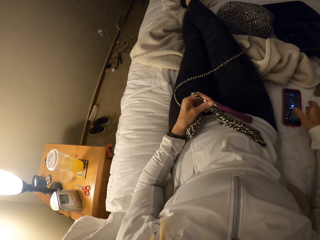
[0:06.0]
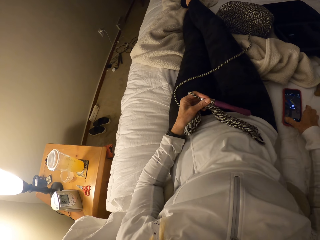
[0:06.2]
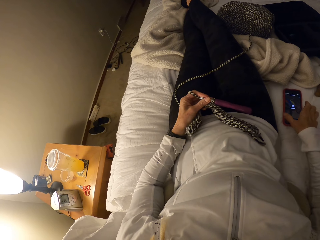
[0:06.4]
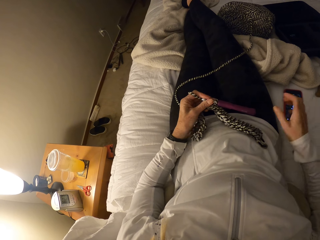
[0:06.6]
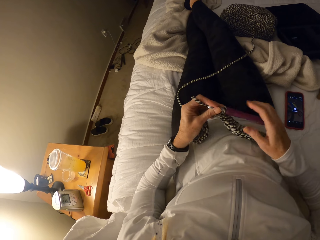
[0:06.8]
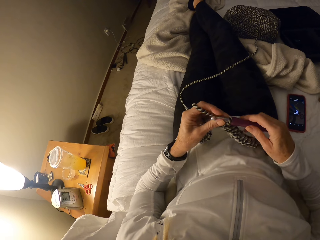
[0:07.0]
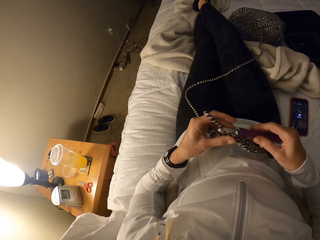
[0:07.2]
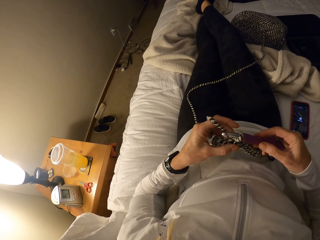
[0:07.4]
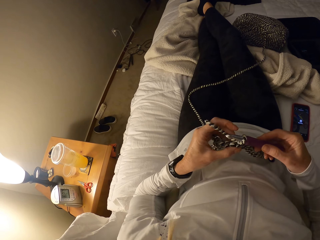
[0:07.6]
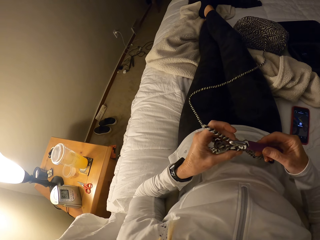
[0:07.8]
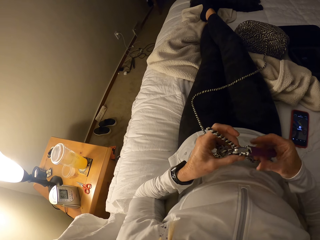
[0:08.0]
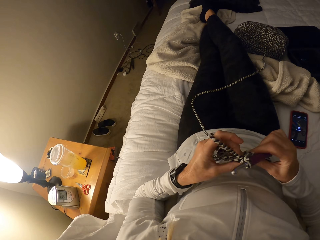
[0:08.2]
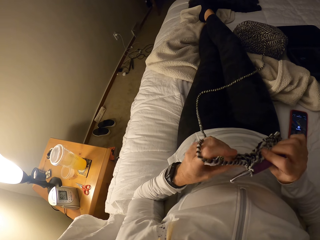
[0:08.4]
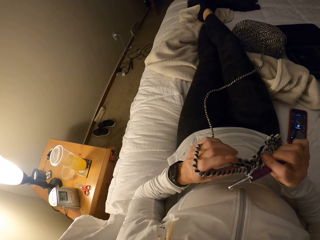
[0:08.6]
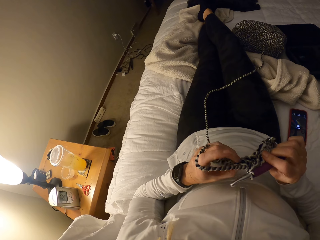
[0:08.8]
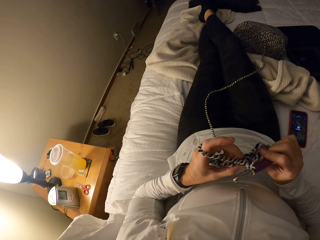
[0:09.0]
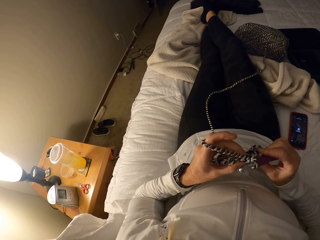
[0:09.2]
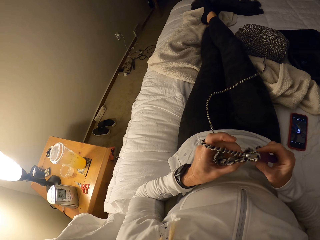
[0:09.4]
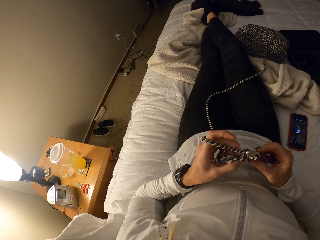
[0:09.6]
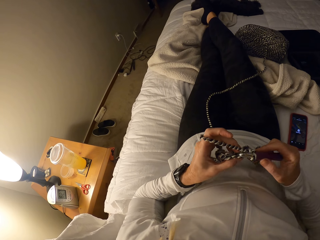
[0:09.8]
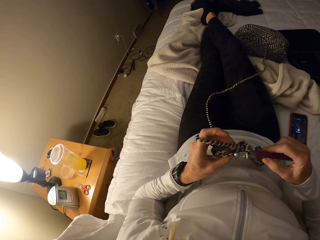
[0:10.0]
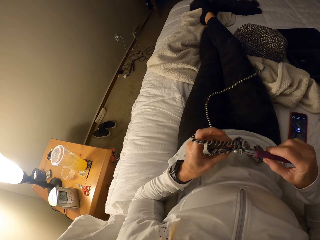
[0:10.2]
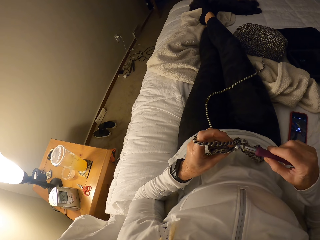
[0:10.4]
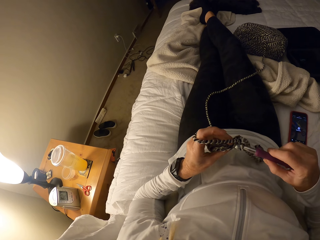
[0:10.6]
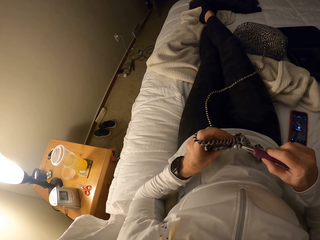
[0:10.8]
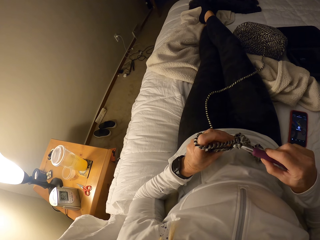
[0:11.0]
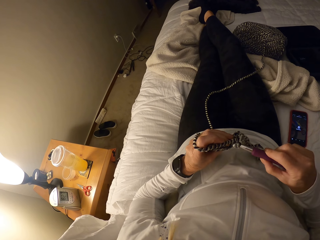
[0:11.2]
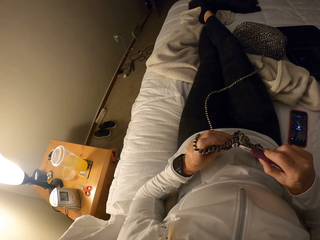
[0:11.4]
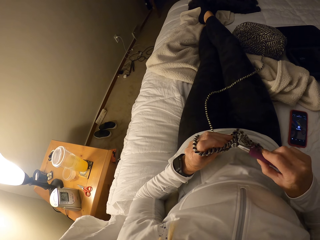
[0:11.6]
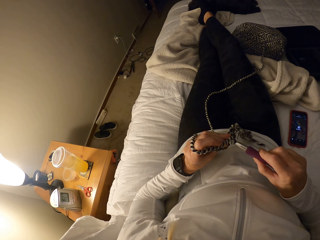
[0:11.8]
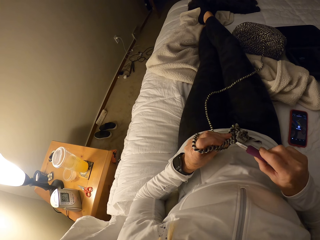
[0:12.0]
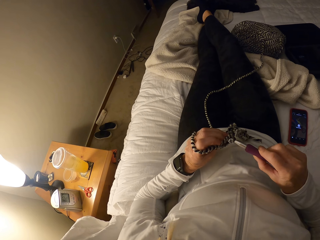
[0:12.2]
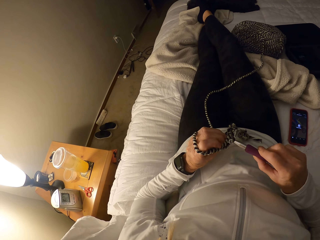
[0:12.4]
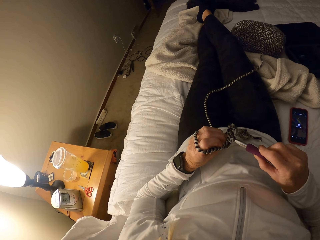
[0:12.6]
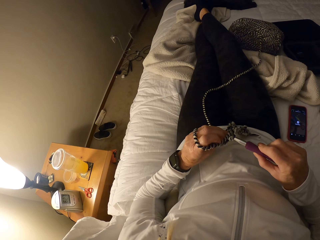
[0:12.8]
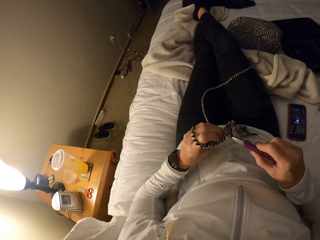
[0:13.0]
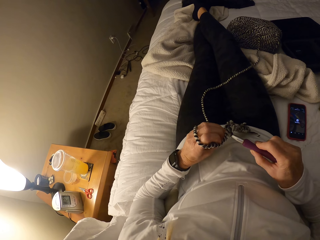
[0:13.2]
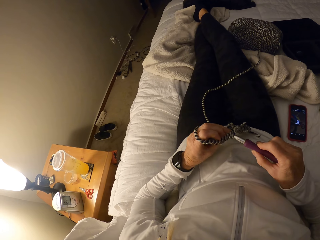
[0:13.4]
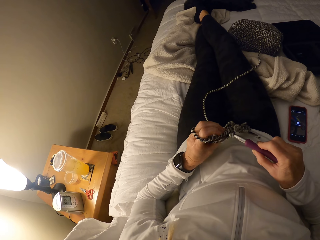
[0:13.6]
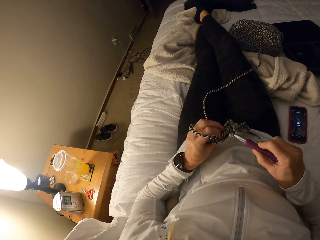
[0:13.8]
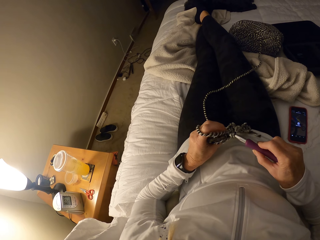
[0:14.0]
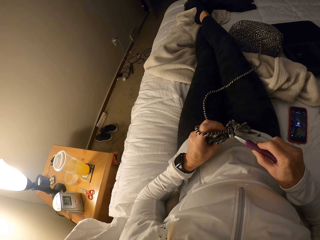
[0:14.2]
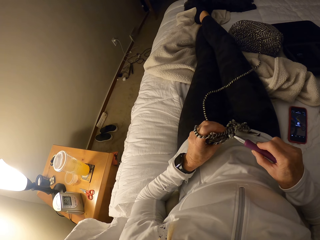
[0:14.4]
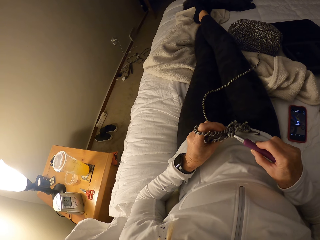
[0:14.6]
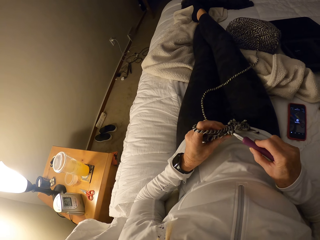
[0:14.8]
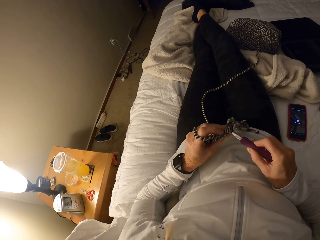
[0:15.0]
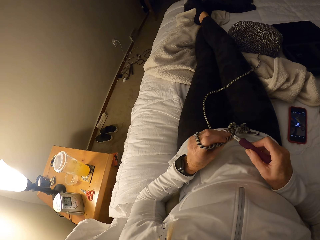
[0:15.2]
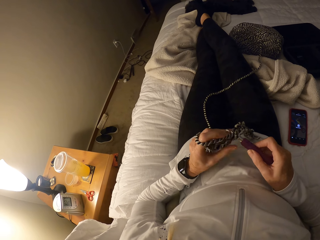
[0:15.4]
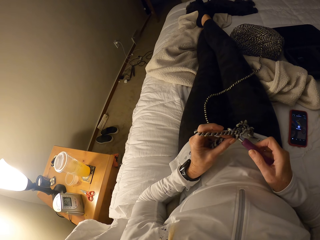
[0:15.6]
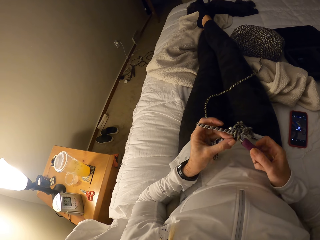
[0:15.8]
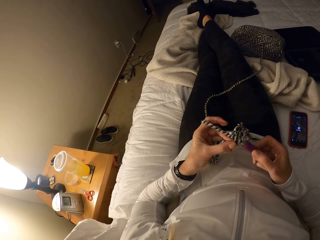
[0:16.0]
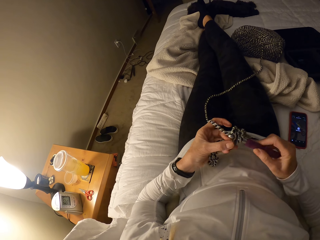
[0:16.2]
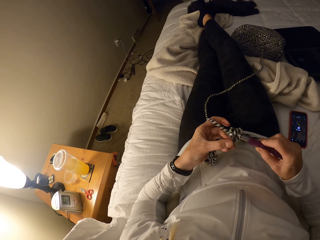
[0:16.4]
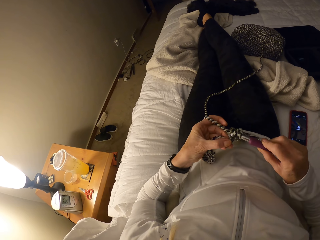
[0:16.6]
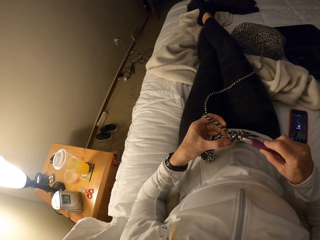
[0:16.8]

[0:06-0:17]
The camera wearer reaches toward the phone. She touches the phone on her right side. She holds the crochet hook. She crochets a fabric.

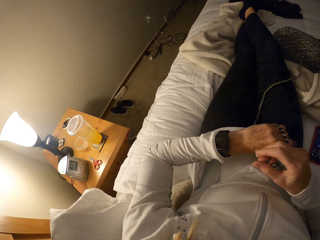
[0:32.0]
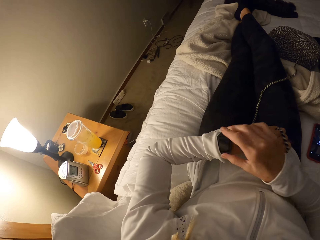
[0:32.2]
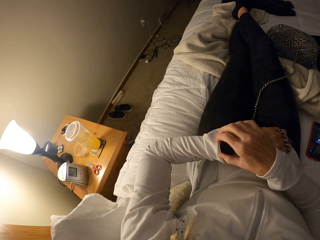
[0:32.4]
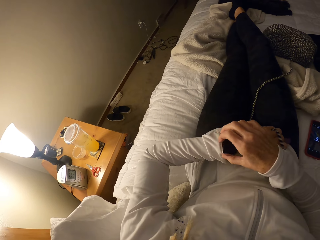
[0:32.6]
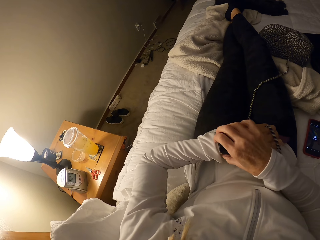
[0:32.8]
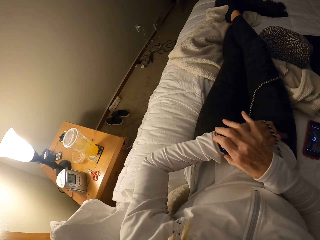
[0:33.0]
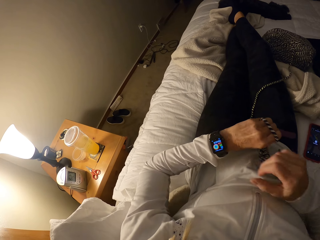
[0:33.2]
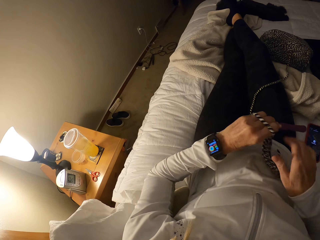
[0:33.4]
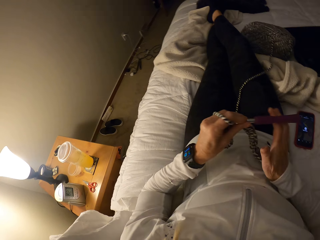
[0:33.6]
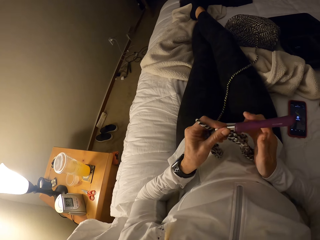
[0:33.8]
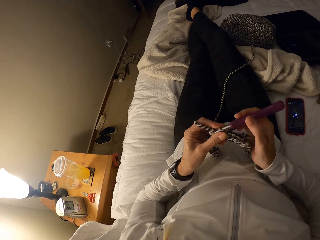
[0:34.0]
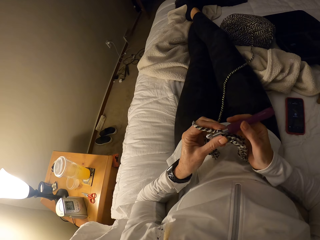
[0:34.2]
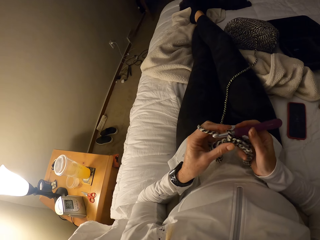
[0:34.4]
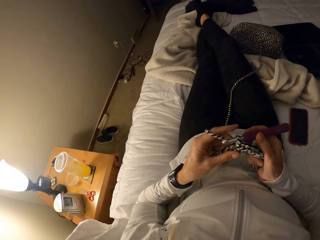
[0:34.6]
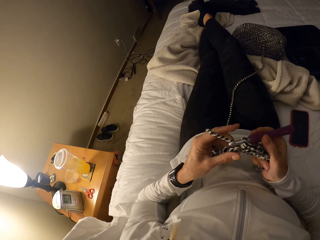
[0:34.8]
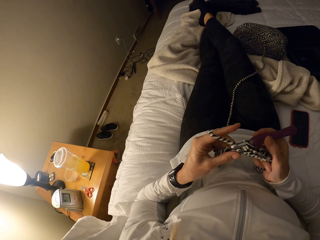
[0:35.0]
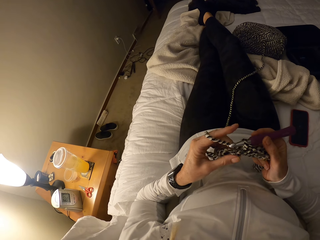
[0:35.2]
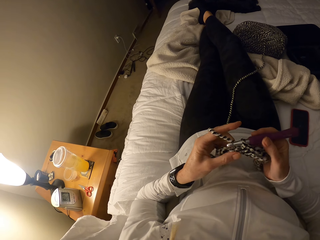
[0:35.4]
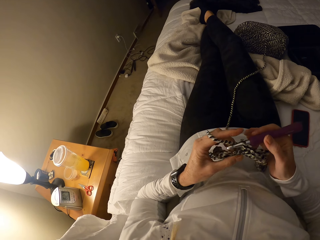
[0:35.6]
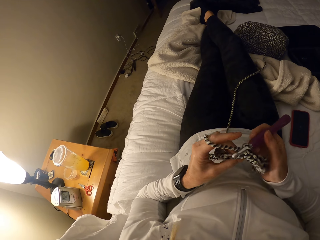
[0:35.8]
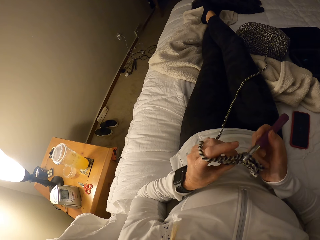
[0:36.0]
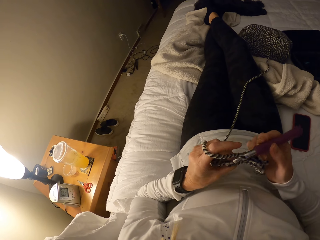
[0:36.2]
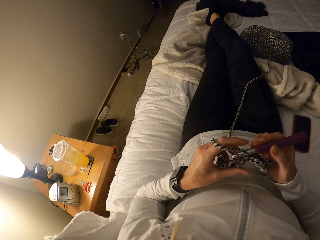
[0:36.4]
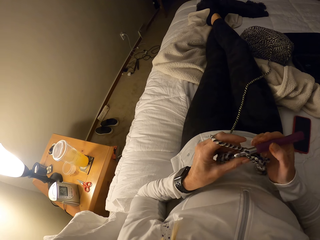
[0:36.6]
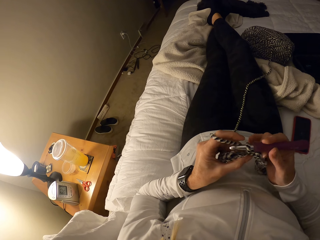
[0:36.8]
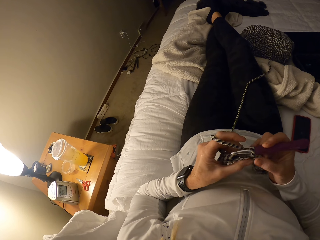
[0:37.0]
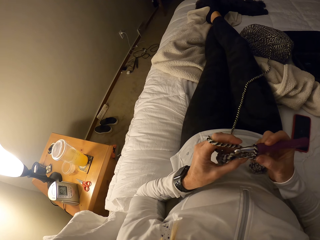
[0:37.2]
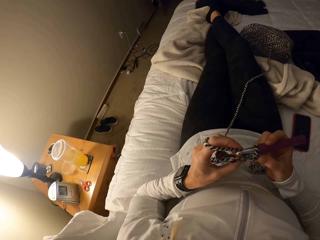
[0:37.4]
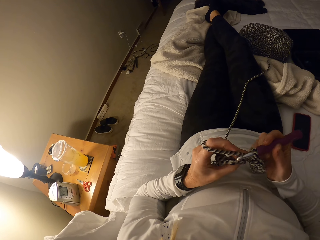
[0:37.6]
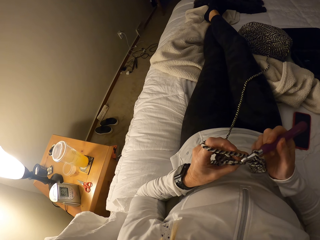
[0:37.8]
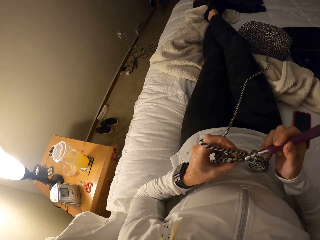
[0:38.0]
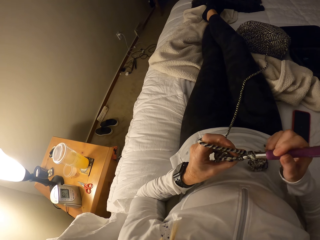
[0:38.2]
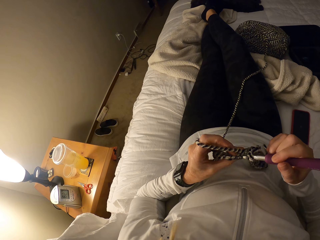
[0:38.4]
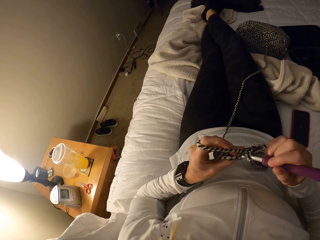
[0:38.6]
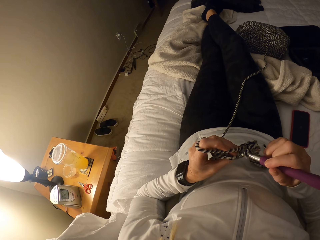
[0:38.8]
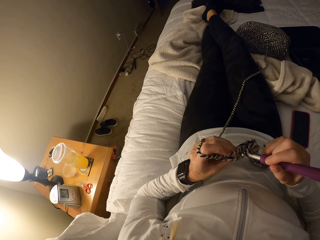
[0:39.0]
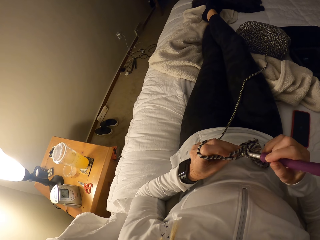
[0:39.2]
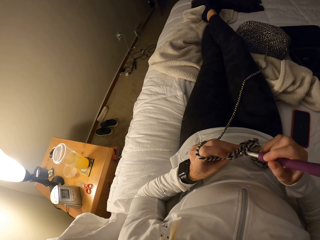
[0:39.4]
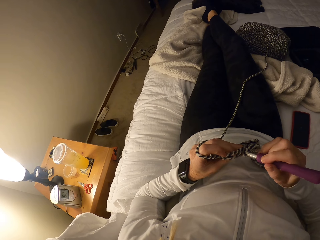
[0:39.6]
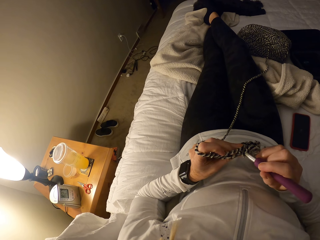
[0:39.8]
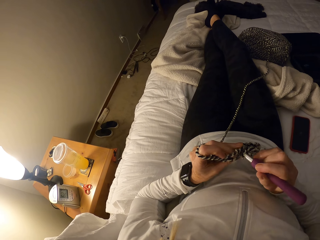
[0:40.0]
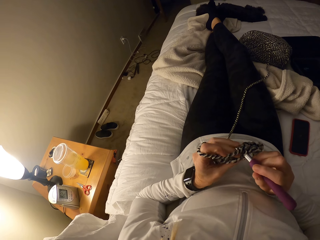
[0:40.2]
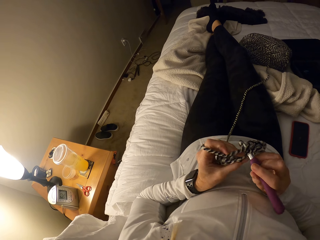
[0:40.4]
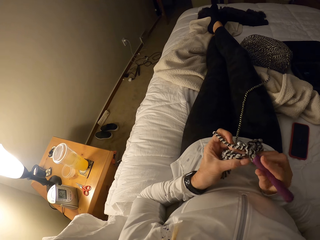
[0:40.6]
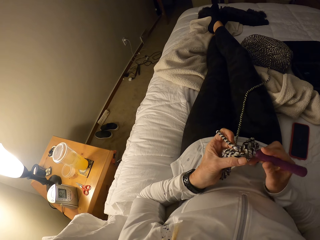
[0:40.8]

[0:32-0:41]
The camera wearer lights the watch on his left wrist. He holds the crochet hook. He continues crocheting.

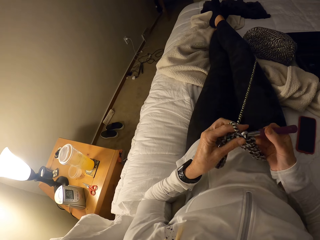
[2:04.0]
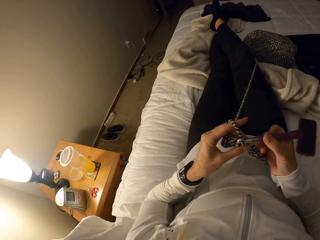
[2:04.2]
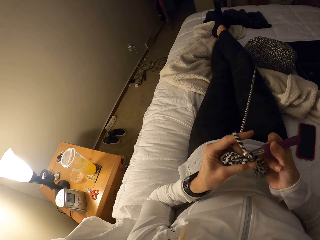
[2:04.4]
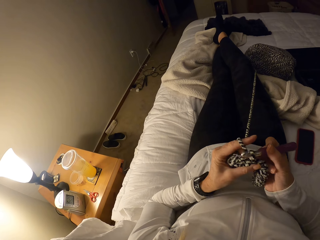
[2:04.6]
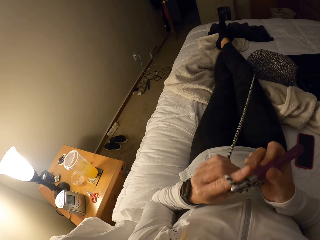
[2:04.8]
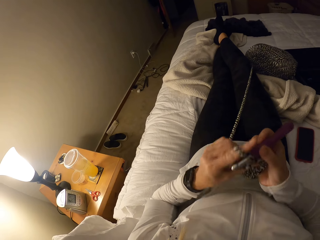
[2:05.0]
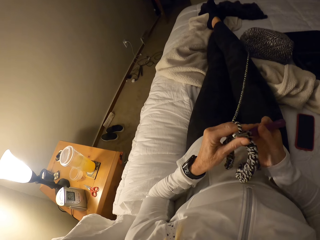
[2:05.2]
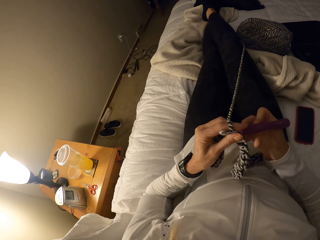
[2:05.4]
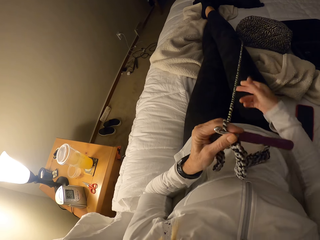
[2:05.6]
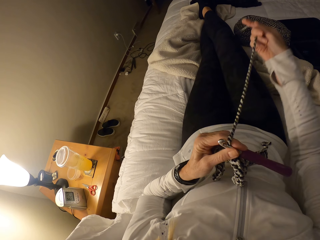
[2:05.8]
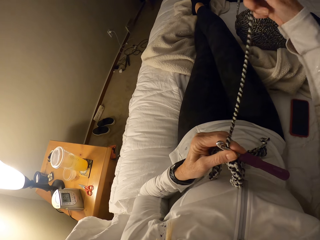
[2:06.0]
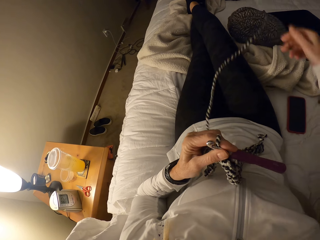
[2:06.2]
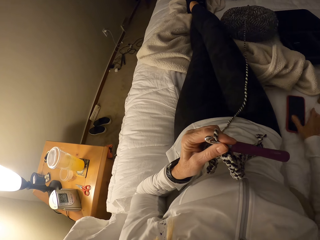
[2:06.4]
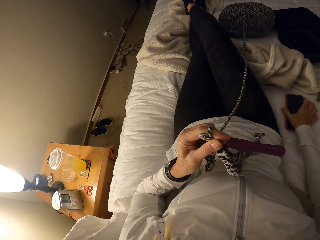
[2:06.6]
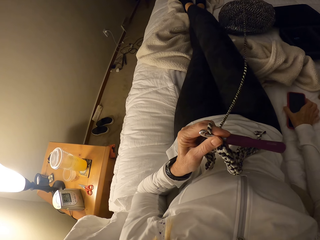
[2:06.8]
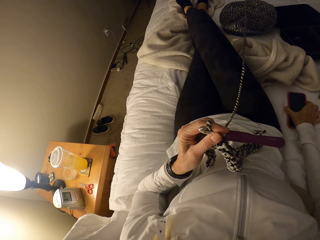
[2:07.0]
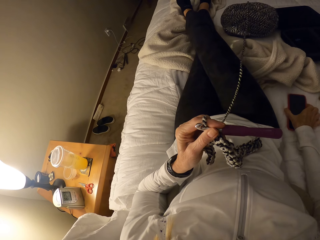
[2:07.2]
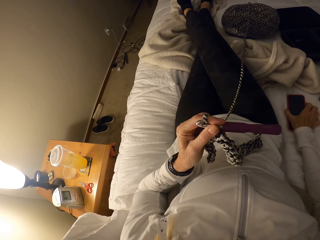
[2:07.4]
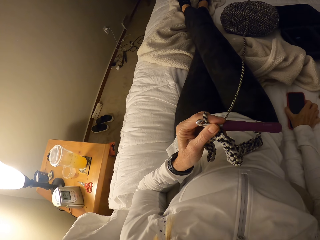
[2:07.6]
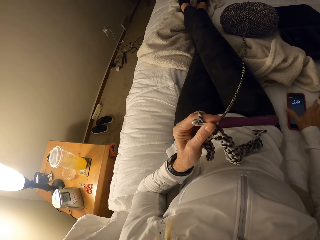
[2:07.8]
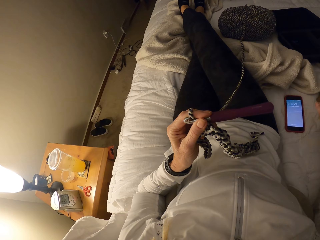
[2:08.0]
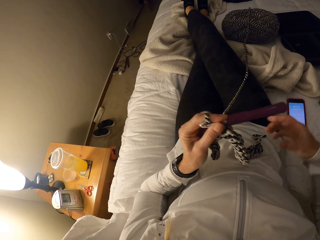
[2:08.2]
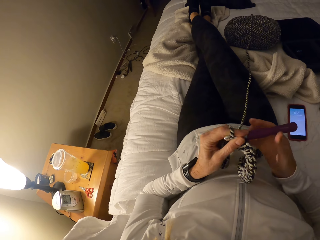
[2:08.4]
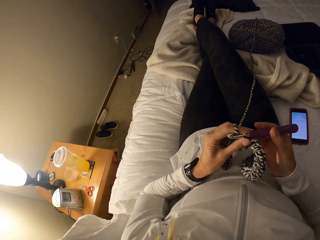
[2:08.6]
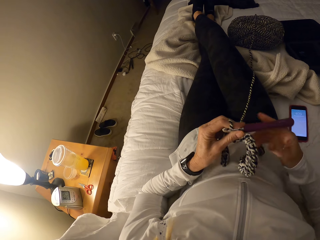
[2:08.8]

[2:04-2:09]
The camera wearer stretches a thread. They touch the phone. They light on the phone.
